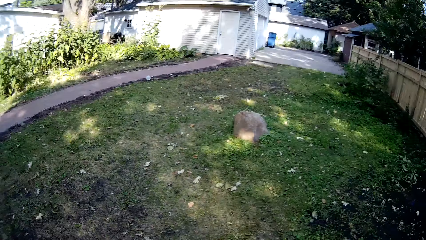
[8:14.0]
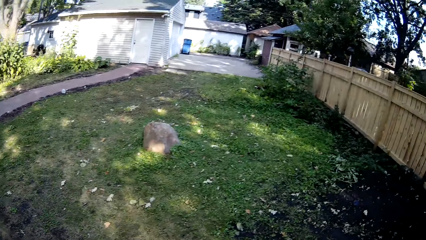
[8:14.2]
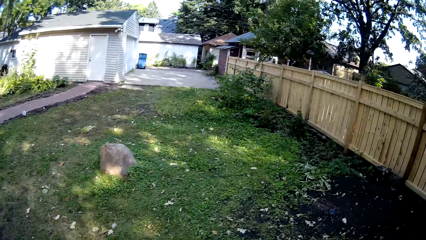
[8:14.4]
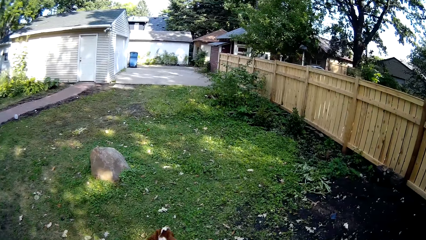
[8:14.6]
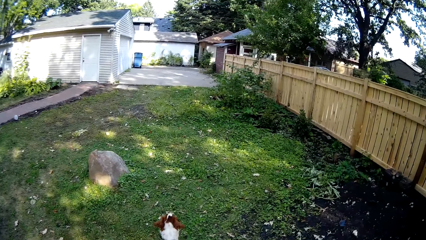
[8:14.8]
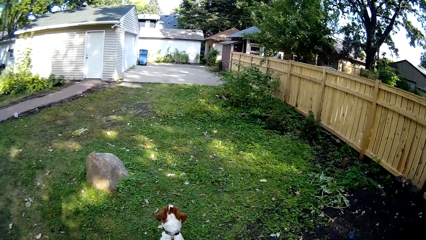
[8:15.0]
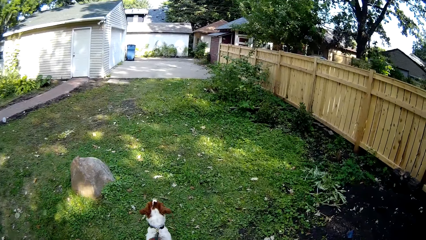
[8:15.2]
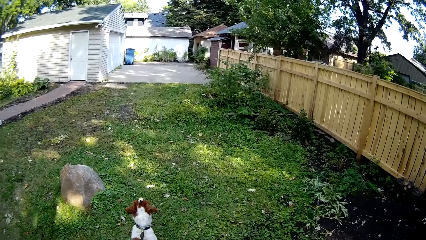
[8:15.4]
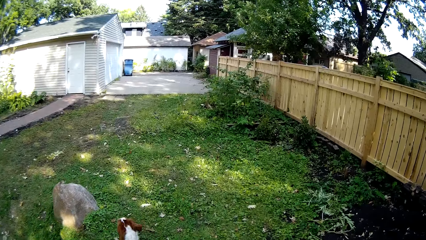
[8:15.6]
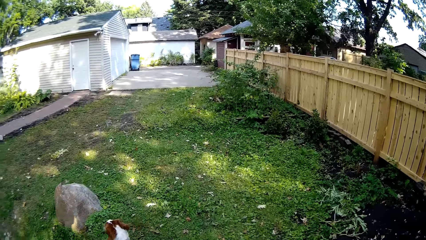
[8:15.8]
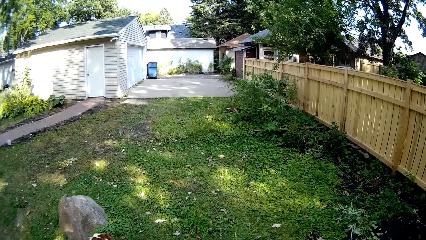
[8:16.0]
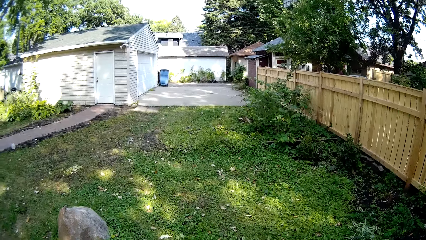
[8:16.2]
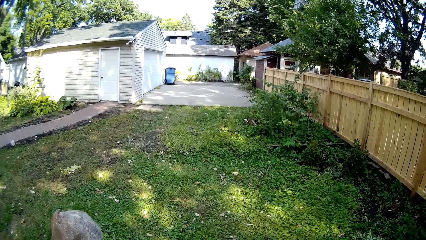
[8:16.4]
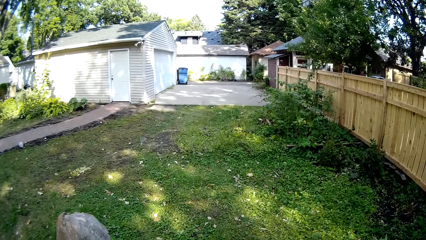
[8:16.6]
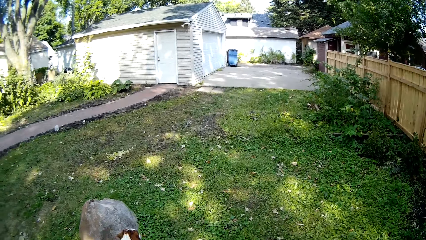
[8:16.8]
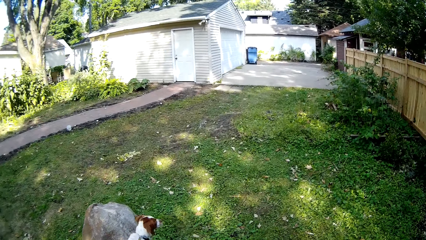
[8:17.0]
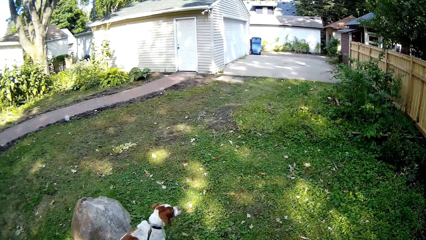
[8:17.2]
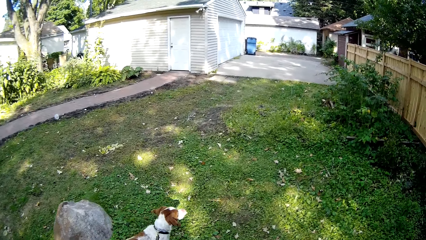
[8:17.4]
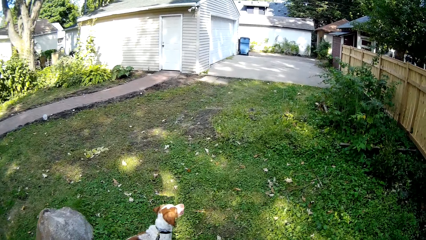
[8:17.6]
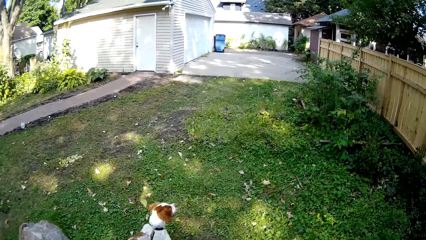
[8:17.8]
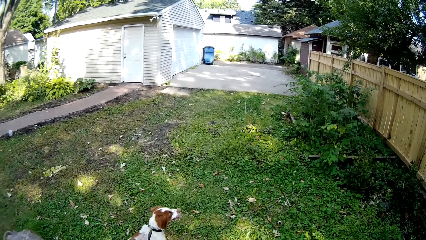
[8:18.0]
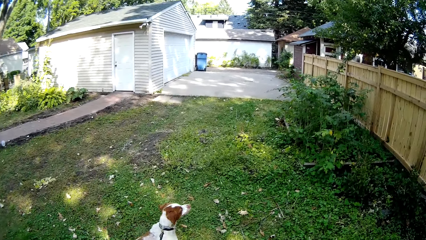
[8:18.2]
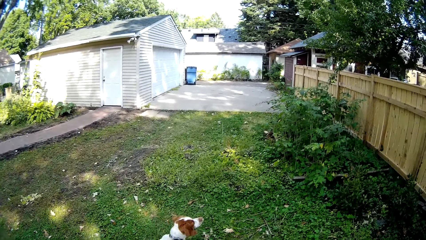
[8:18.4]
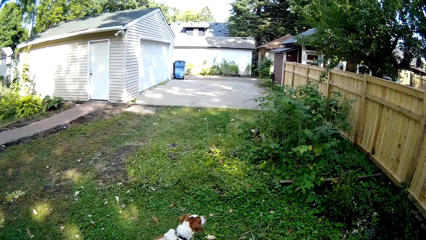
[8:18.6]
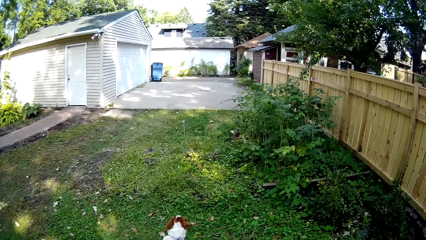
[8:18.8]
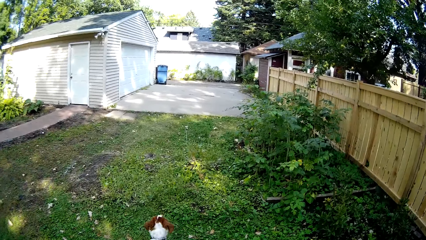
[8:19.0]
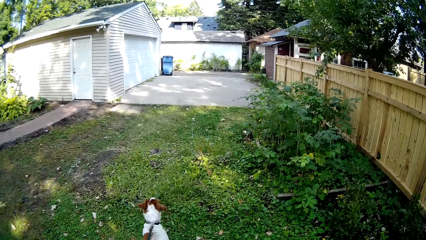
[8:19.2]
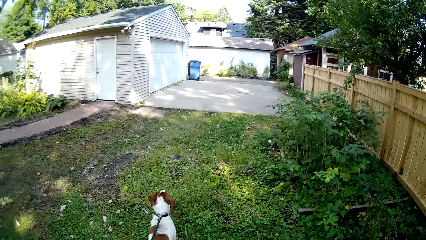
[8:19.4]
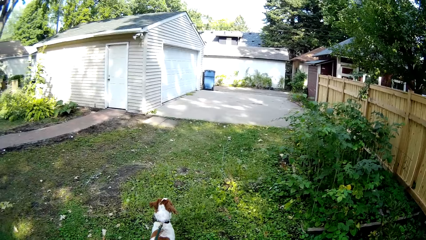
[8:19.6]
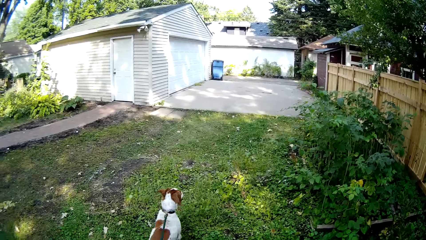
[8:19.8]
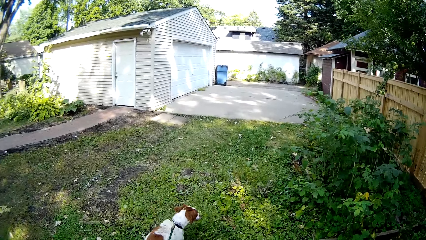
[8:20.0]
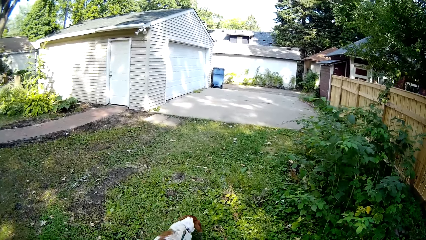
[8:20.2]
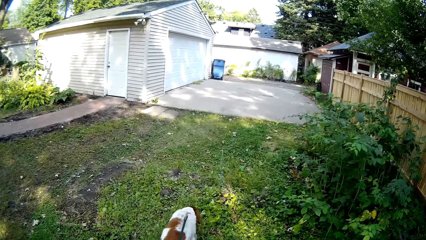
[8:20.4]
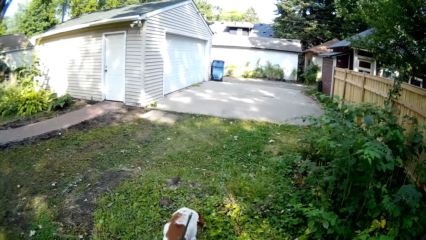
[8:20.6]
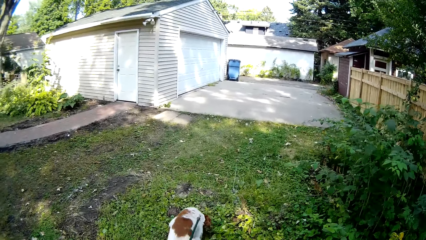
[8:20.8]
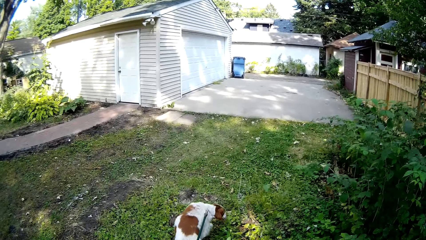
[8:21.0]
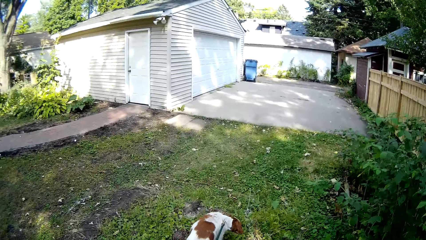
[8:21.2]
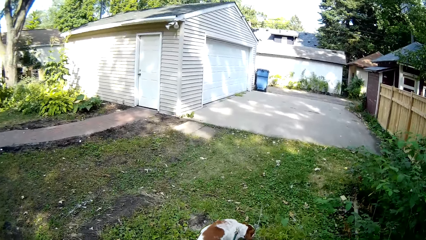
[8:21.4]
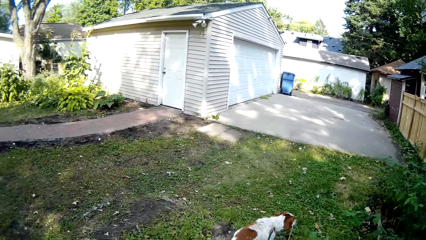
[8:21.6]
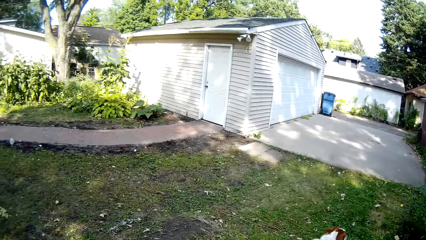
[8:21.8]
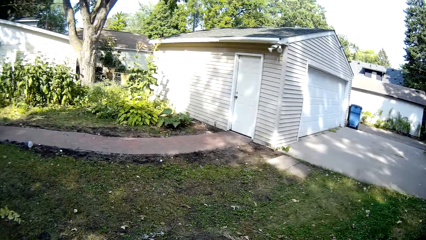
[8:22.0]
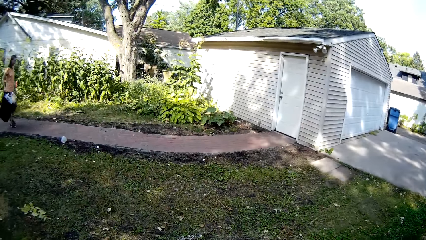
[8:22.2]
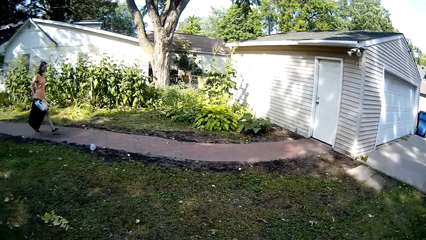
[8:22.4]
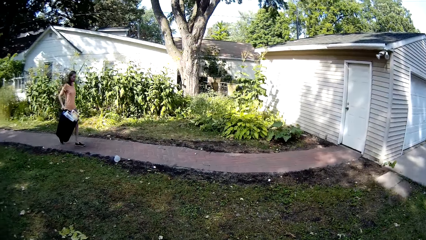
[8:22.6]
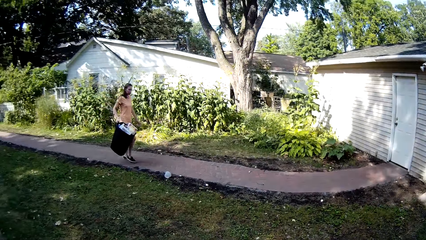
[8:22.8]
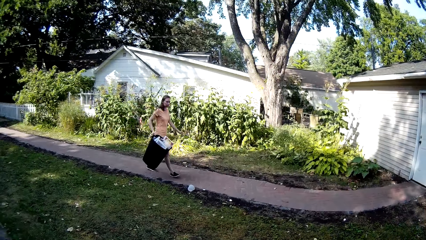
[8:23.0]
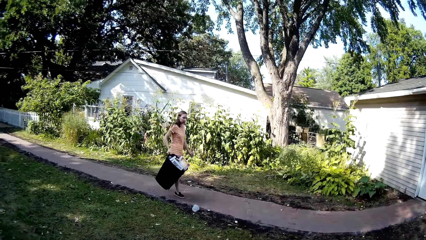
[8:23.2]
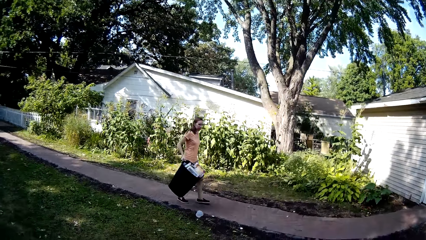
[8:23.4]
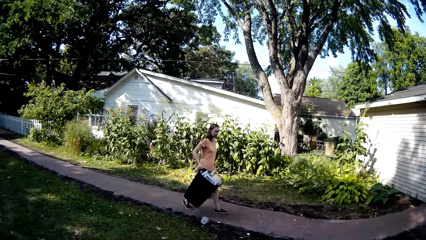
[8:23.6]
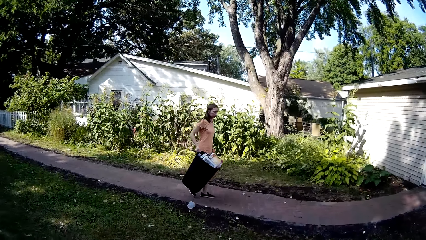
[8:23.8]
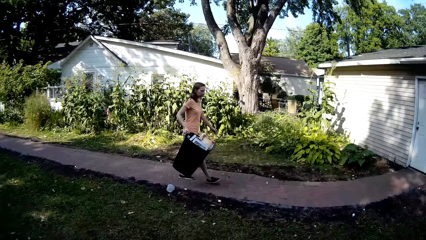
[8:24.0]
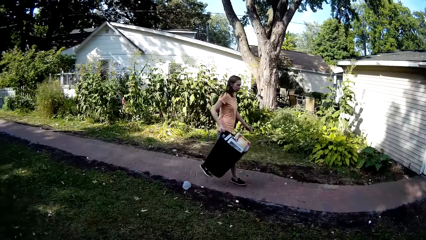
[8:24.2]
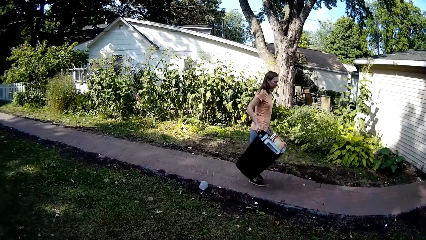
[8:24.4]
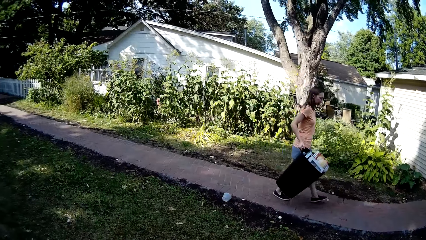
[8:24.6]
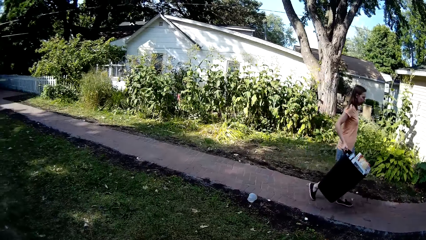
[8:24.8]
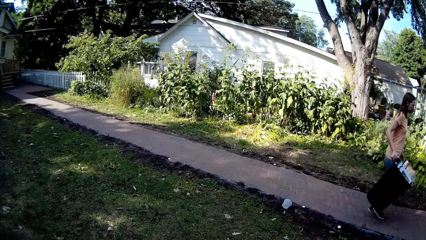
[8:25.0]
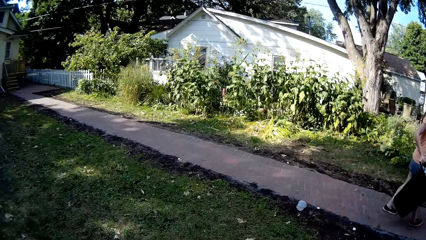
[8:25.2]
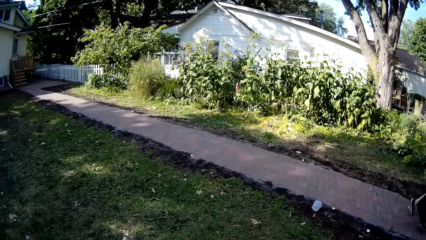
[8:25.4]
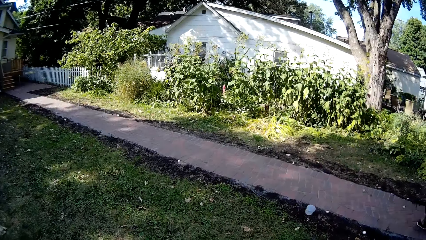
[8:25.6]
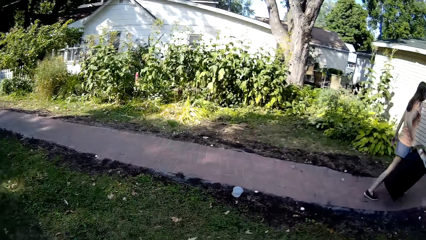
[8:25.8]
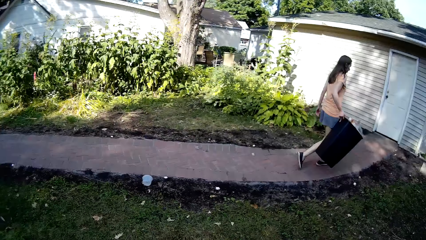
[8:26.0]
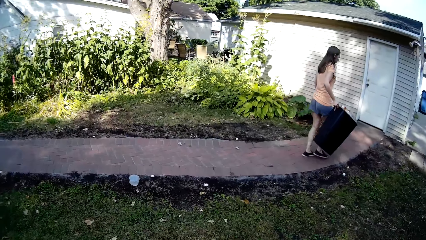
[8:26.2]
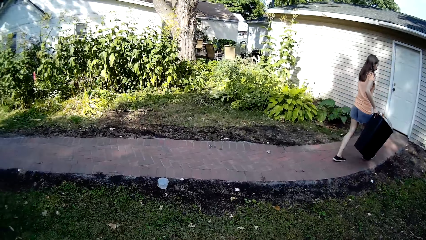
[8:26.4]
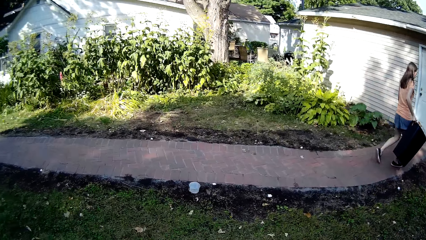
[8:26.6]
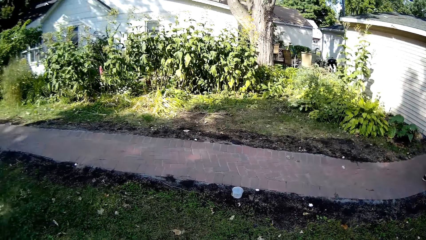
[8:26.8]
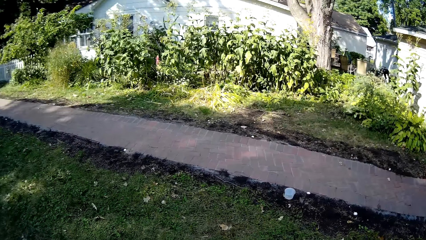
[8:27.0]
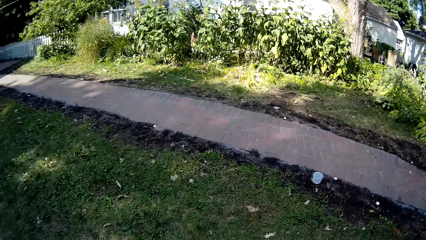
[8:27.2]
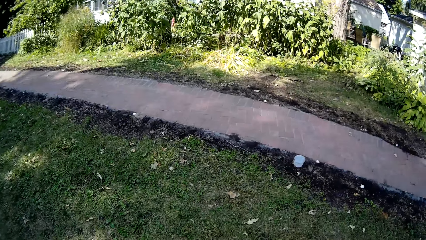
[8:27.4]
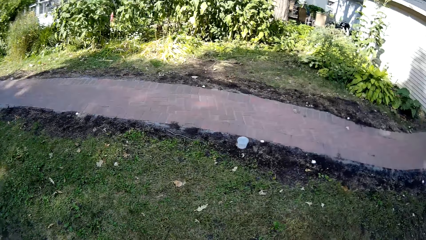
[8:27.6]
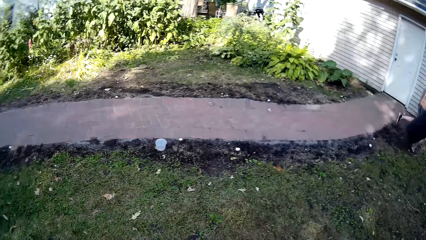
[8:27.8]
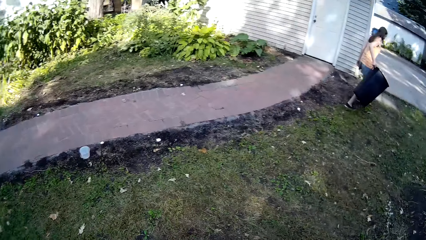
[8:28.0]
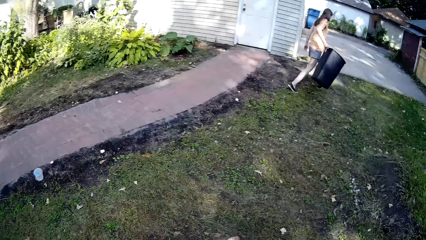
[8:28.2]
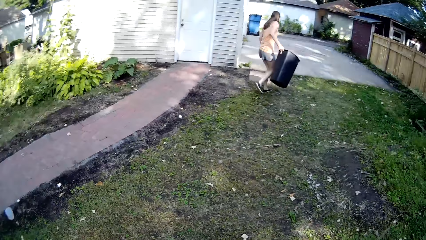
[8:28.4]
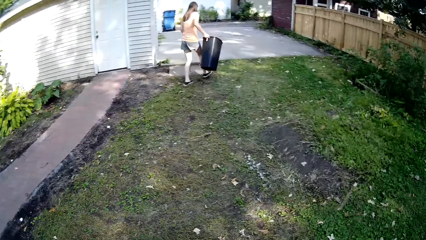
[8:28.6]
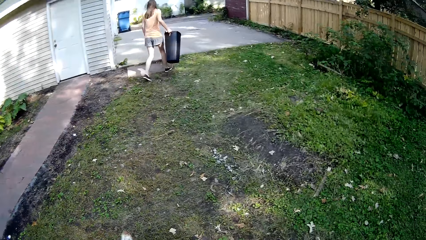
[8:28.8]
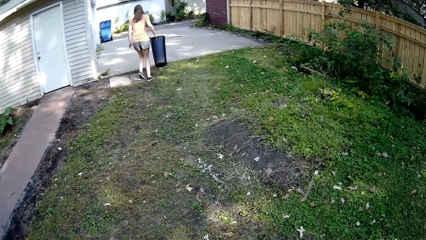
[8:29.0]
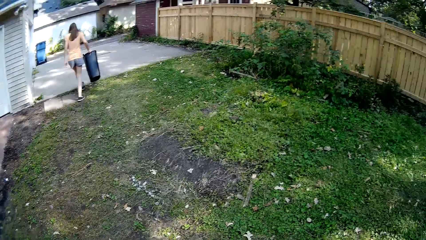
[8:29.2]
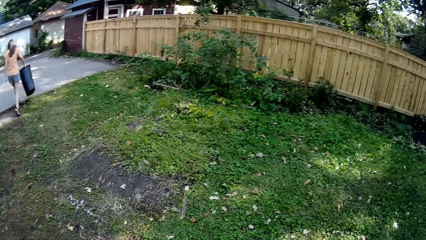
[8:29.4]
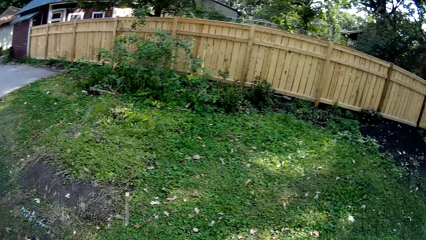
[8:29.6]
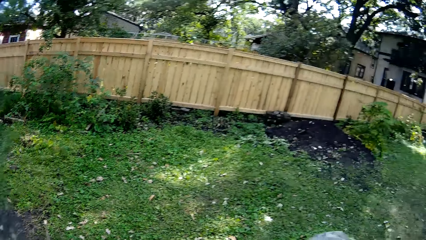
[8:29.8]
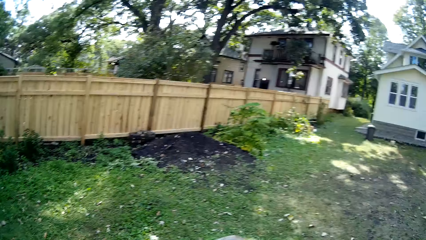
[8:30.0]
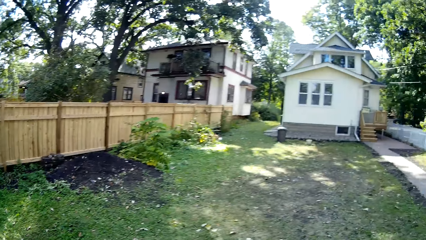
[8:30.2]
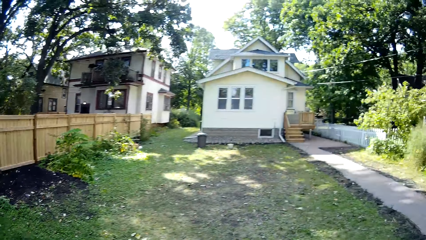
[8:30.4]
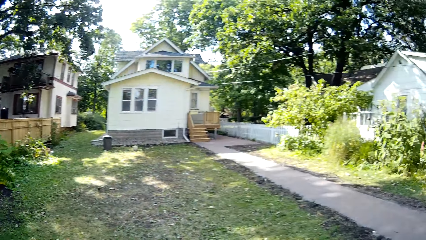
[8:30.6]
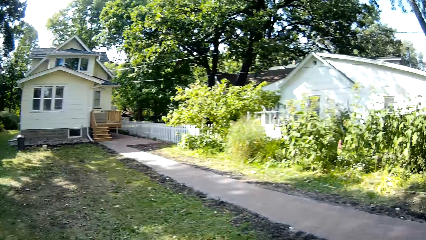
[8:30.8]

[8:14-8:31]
A woman walks around.
